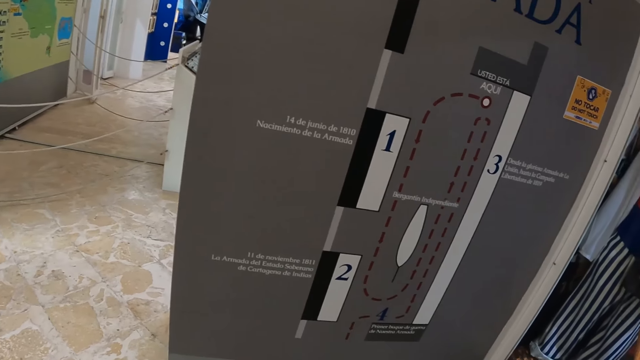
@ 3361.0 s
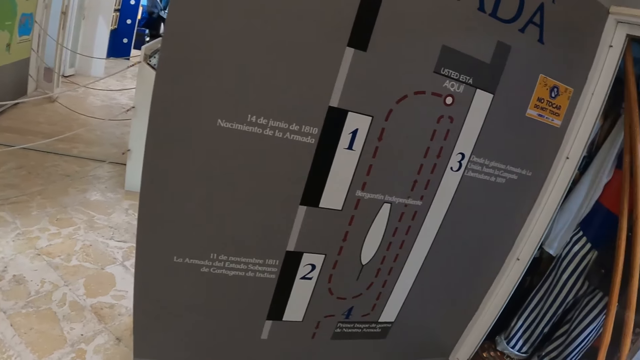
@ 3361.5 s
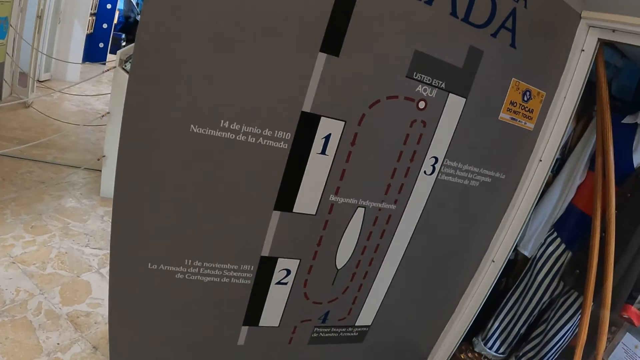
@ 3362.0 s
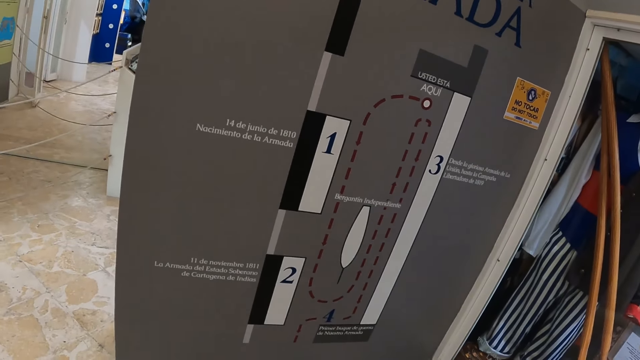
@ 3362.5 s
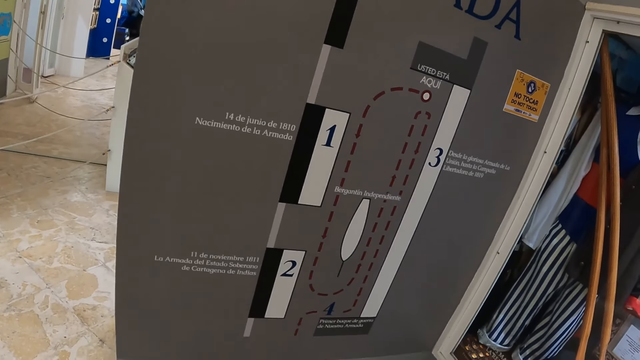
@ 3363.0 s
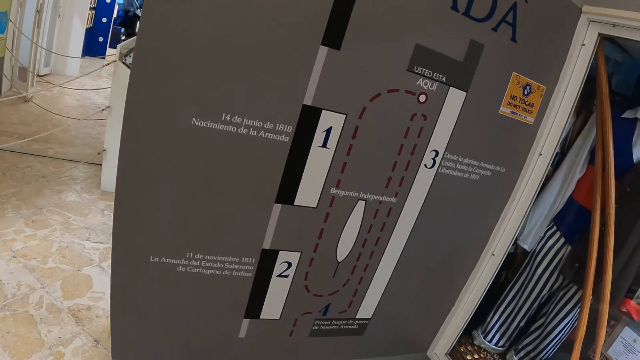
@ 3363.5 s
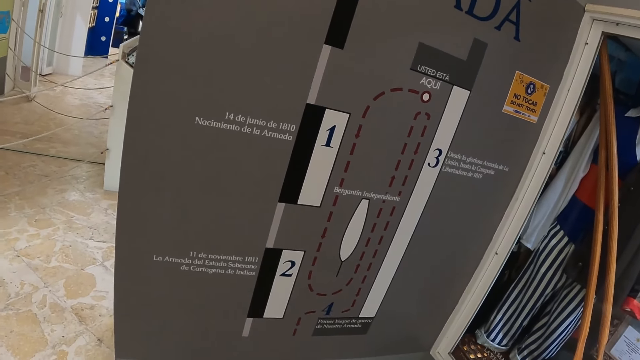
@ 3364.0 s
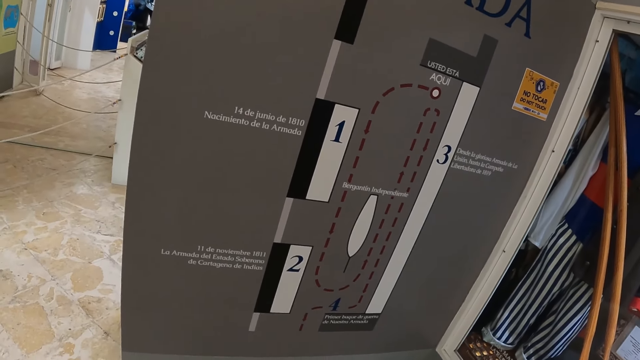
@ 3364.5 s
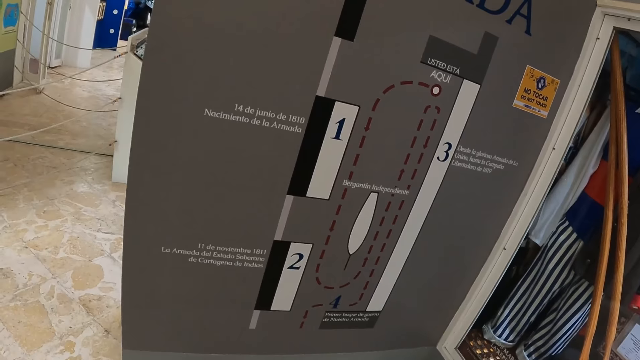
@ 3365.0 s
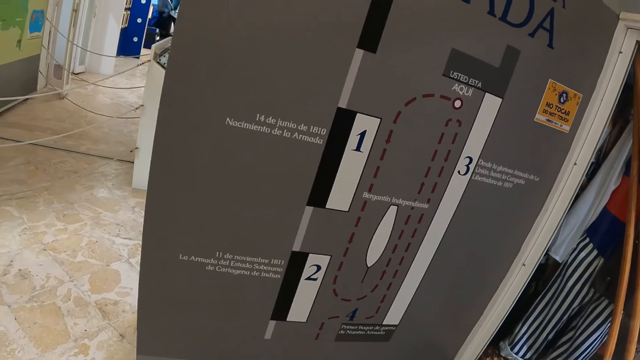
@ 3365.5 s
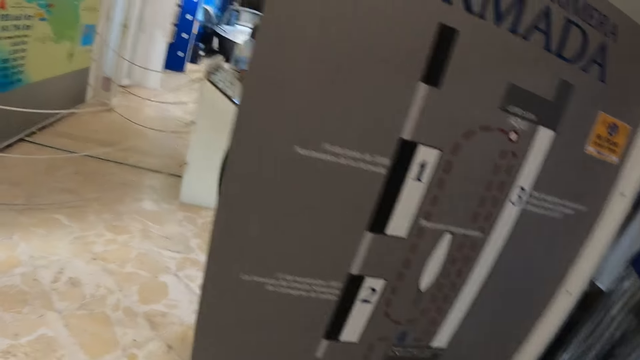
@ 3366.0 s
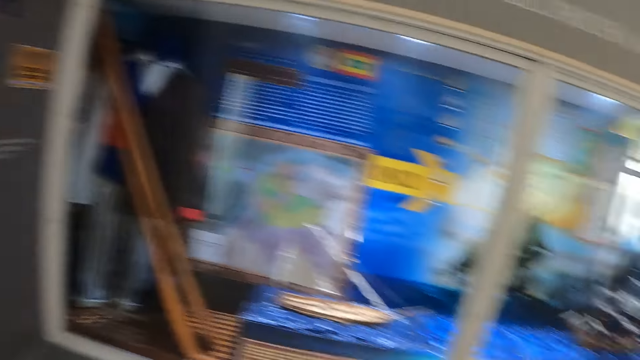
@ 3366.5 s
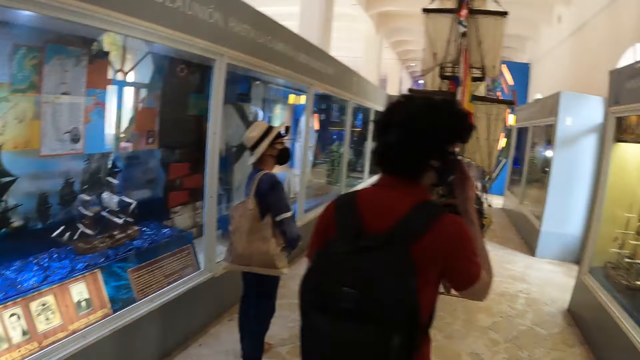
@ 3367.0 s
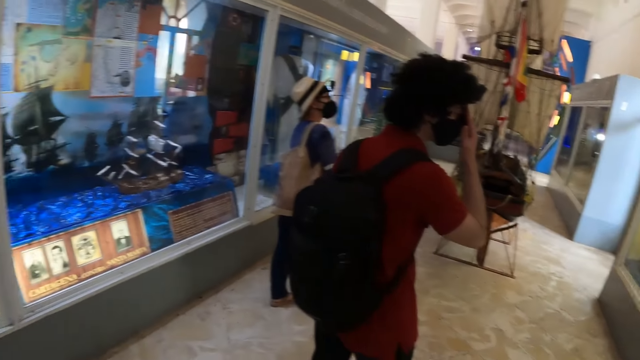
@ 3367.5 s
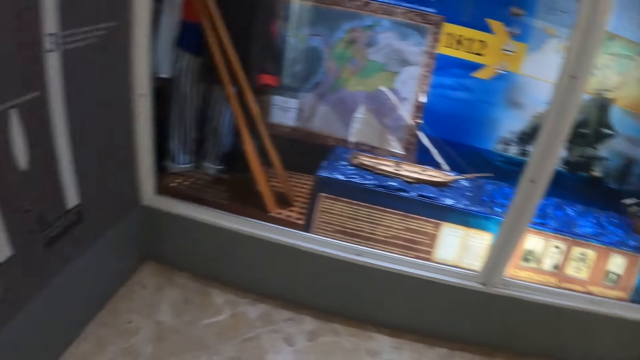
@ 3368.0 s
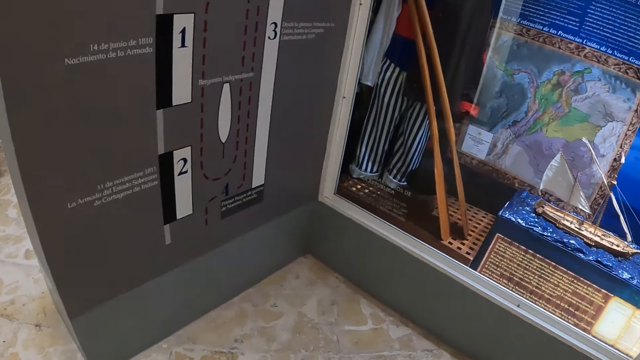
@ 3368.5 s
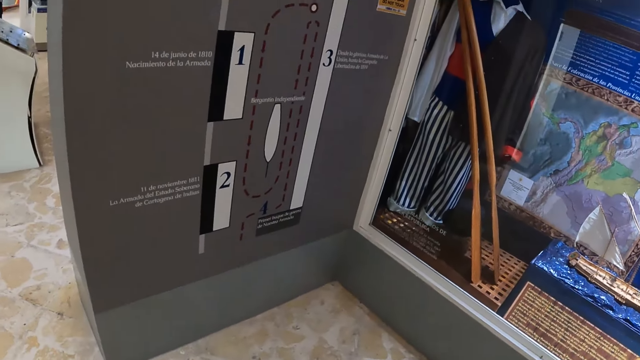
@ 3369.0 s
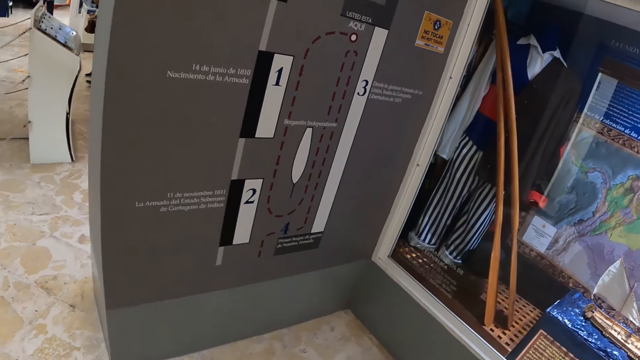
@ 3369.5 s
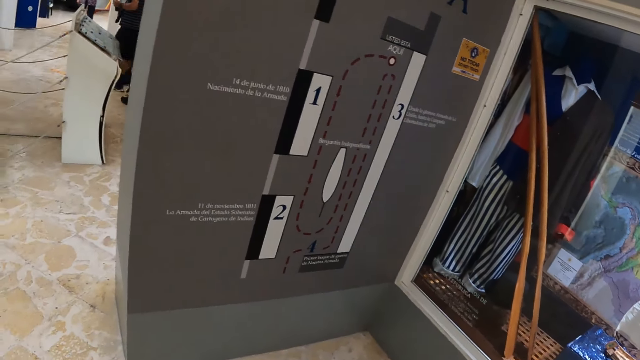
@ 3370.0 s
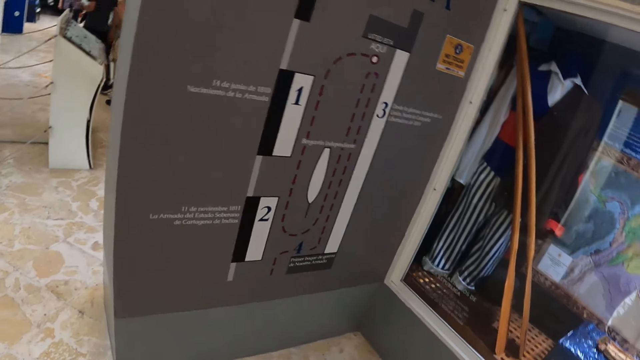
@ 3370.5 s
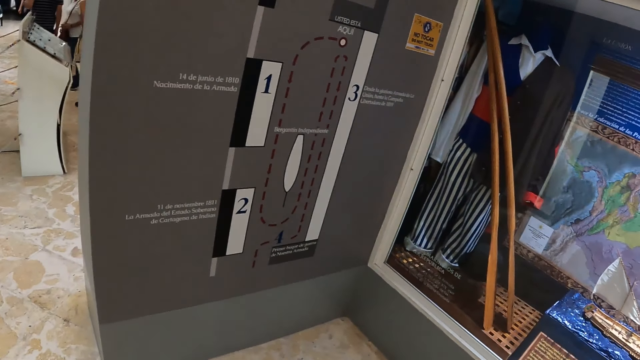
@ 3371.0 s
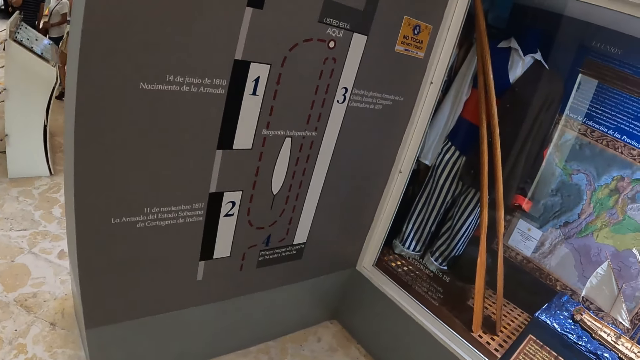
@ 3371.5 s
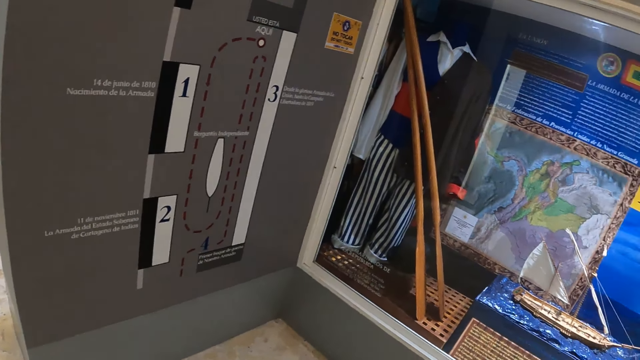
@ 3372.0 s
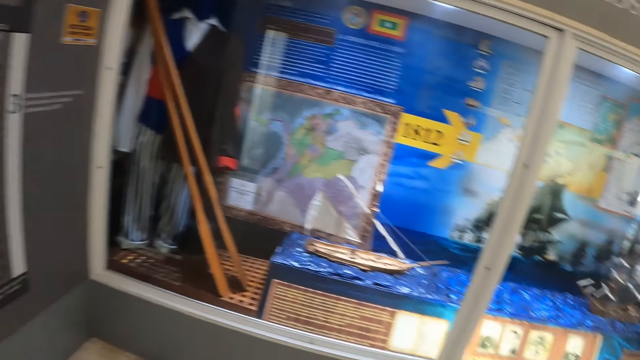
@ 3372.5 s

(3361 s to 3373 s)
The camera wearer looks around. They look at the wall.

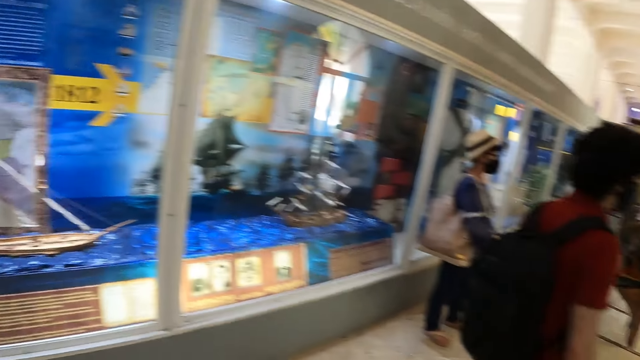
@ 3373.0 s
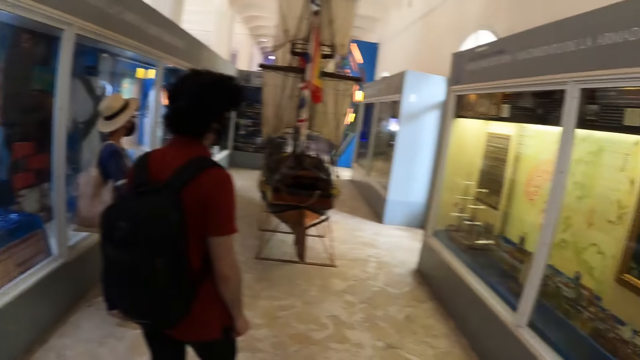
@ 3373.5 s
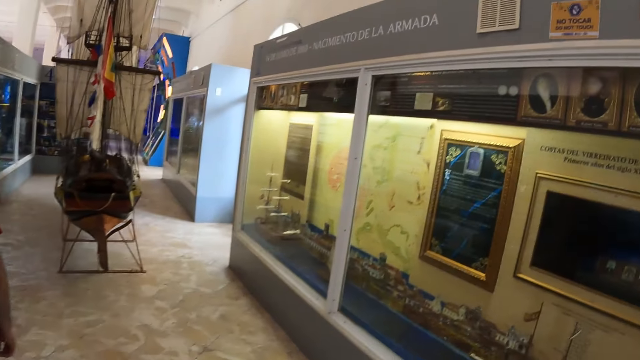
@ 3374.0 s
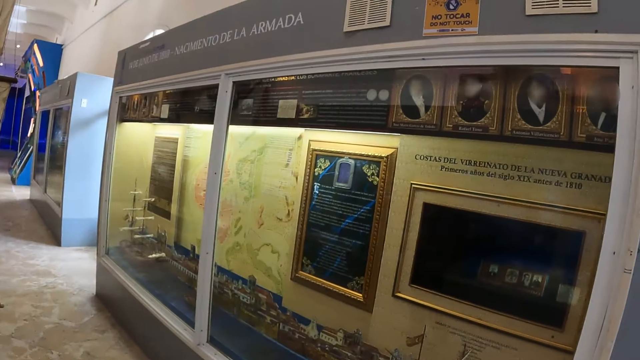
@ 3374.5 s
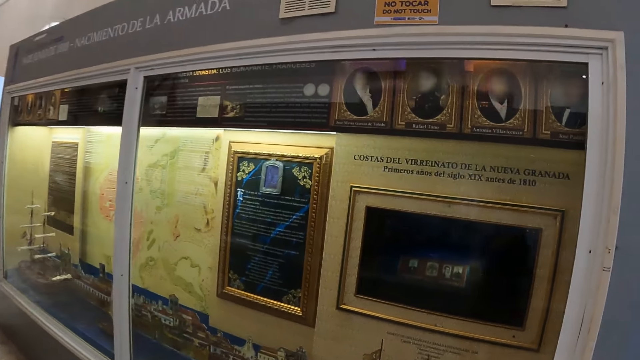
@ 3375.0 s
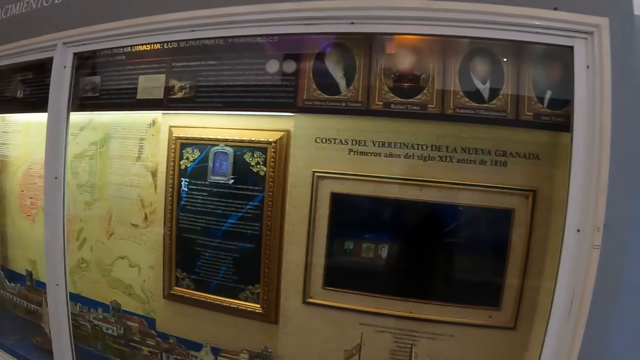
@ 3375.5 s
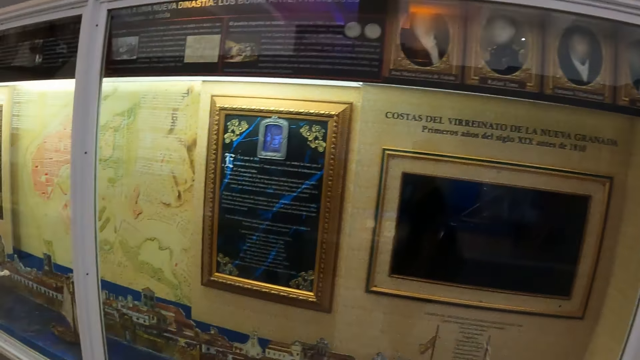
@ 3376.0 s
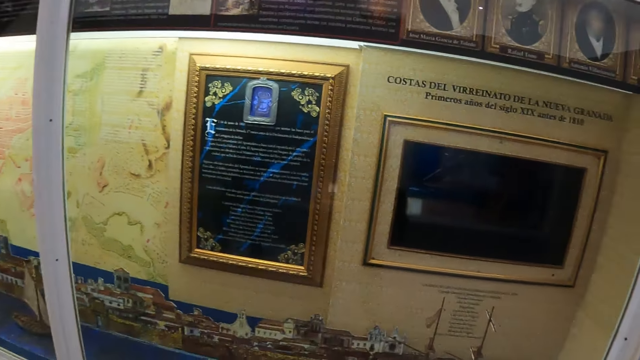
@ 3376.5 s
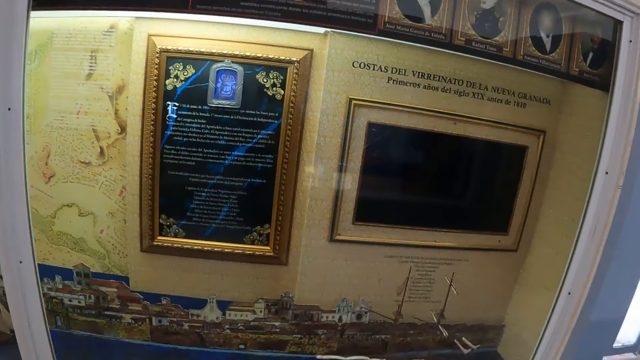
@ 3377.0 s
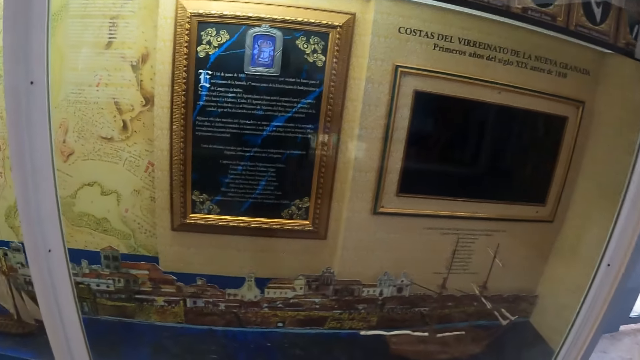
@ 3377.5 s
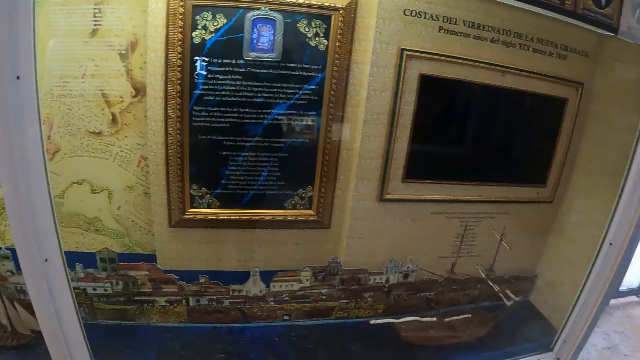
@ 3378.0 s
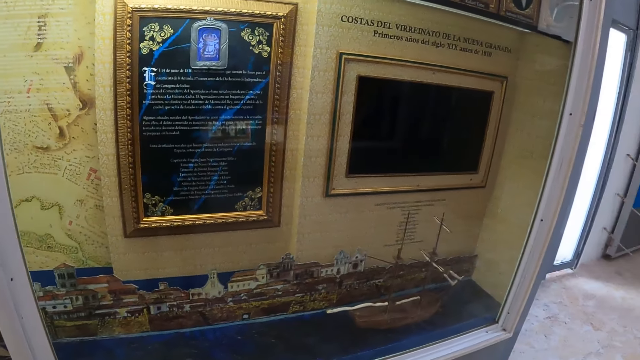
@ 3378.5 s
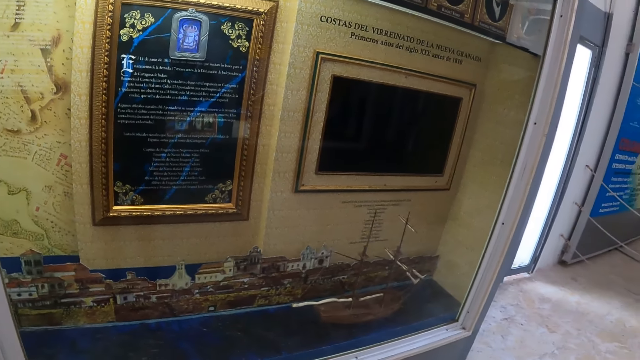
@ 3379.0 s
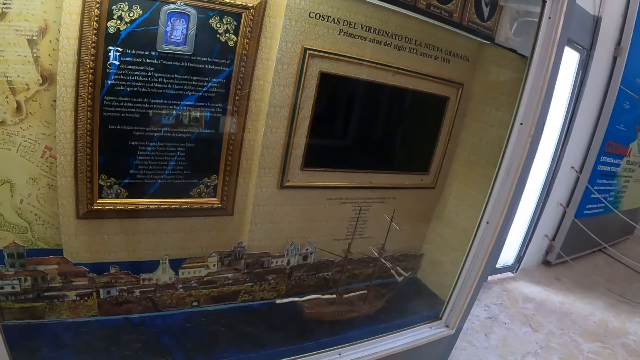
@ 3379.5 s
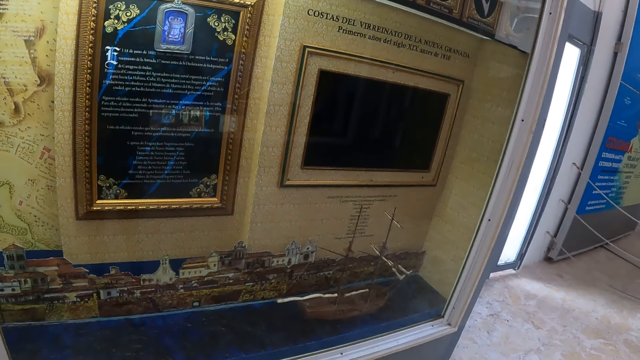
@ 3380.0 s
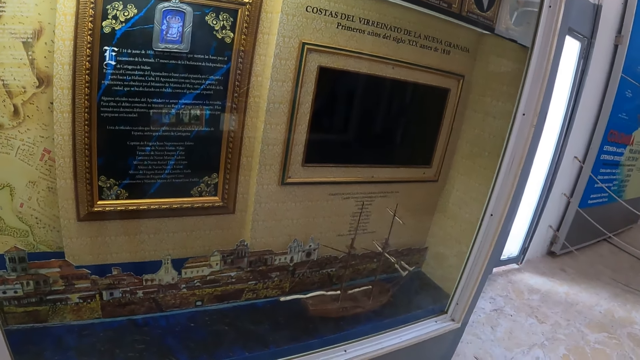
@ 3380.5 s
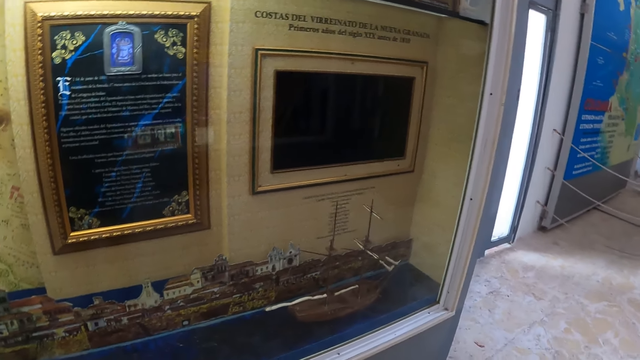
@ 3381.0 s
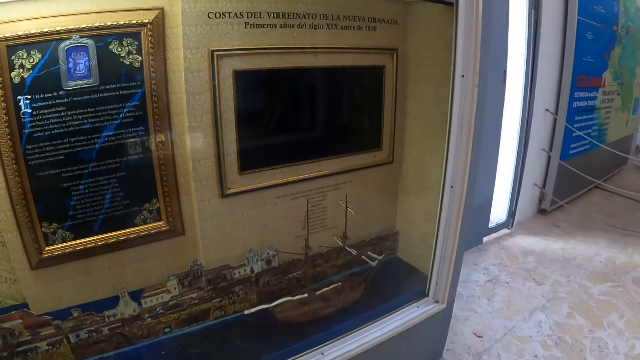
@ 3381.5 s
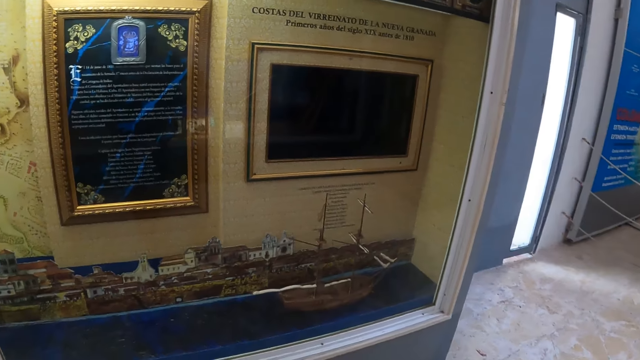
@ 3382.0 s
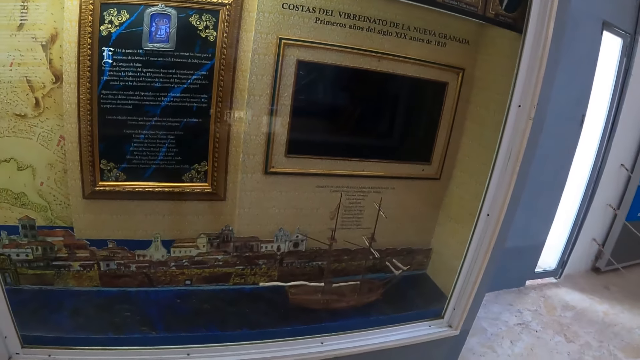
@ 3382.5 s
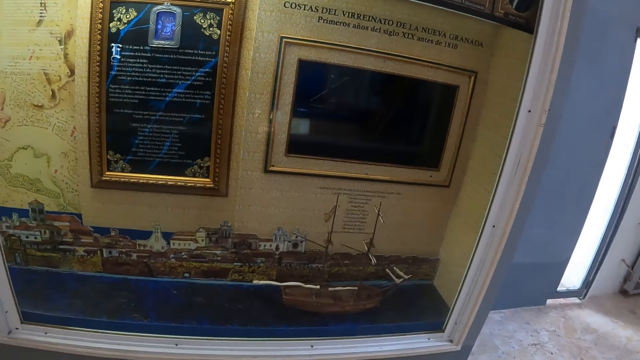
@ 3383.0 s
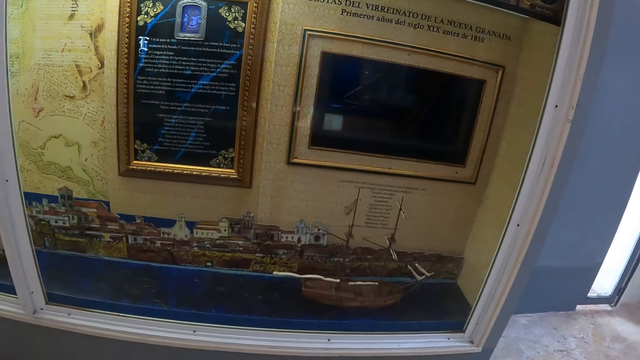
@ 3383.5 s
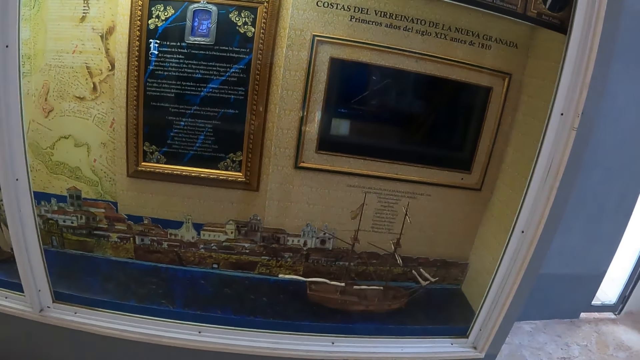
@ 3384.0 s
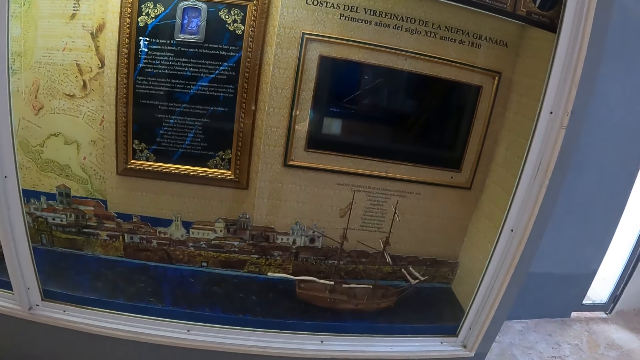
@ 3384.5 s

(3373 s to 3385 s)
The camera wearer walks around. They look at the displayed pictures. They look around.
